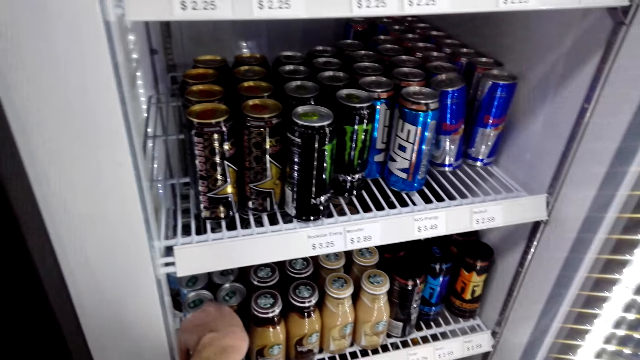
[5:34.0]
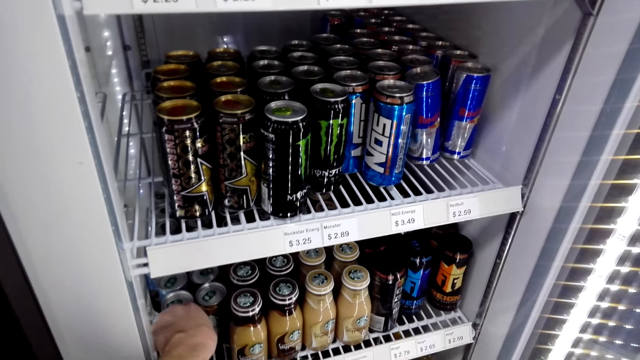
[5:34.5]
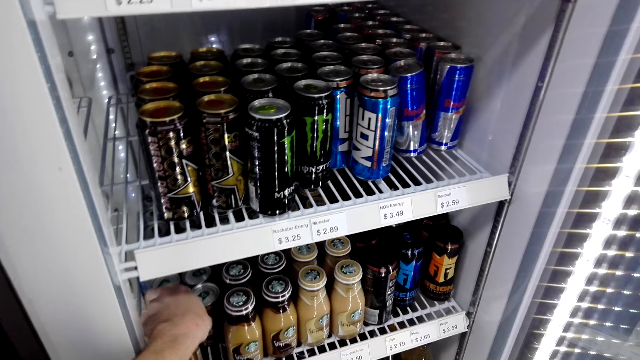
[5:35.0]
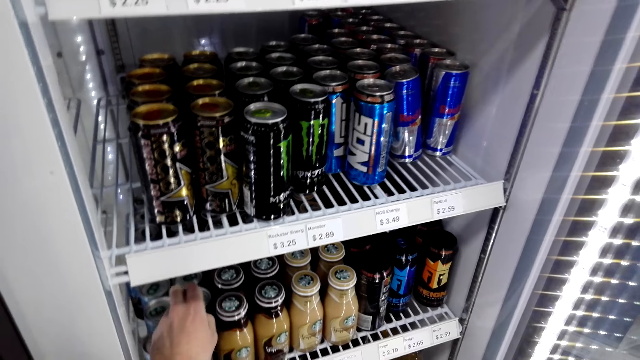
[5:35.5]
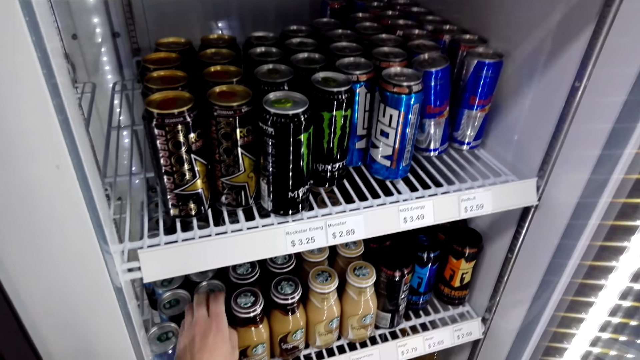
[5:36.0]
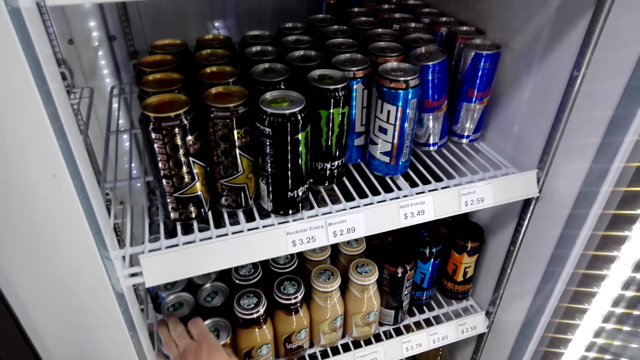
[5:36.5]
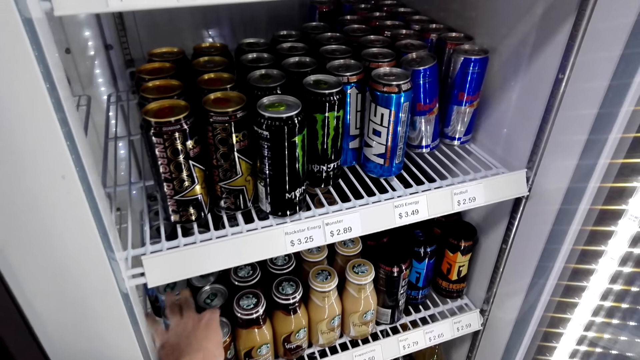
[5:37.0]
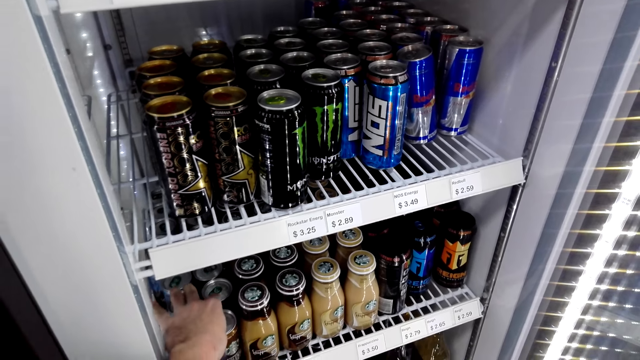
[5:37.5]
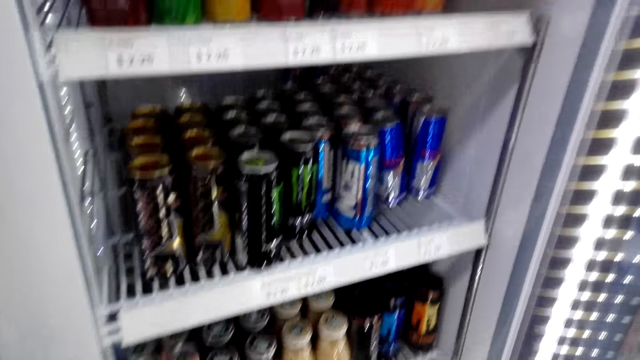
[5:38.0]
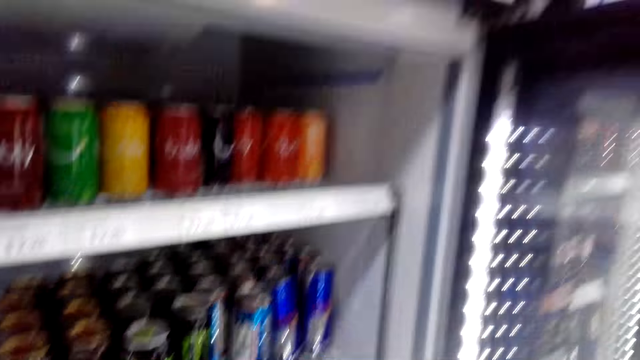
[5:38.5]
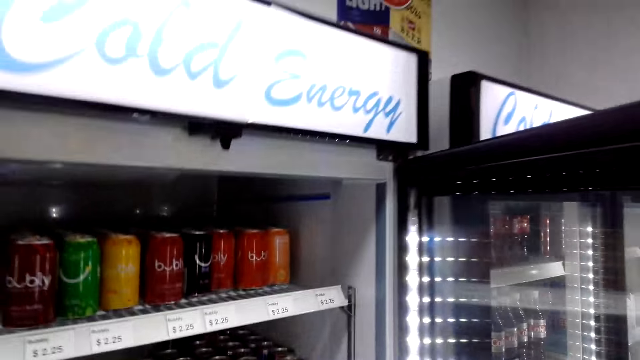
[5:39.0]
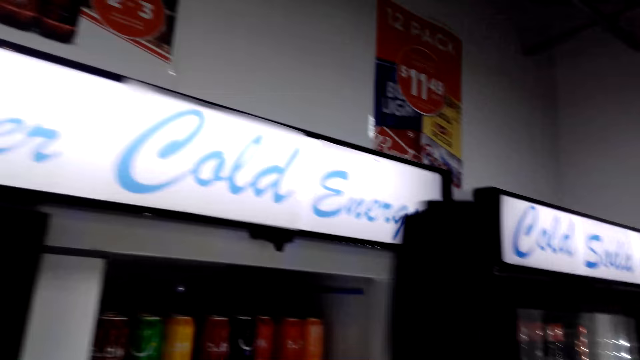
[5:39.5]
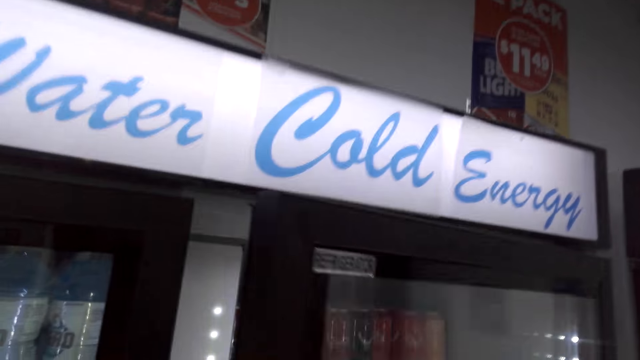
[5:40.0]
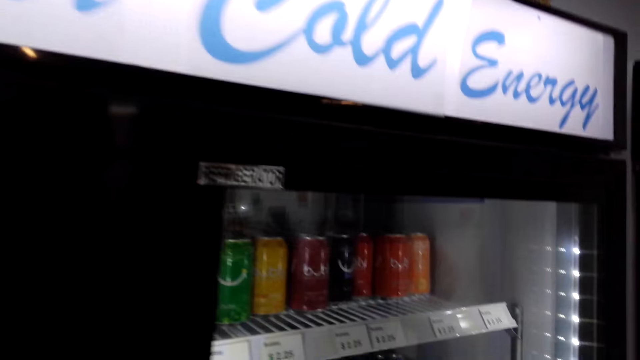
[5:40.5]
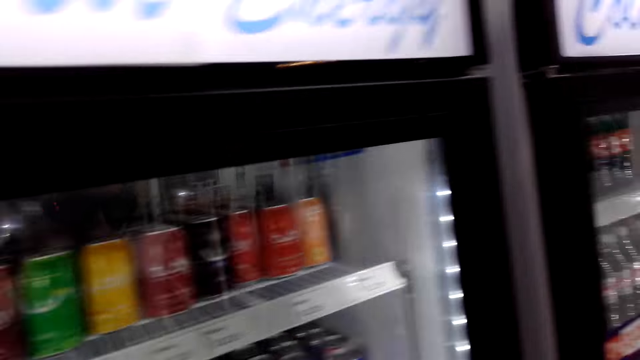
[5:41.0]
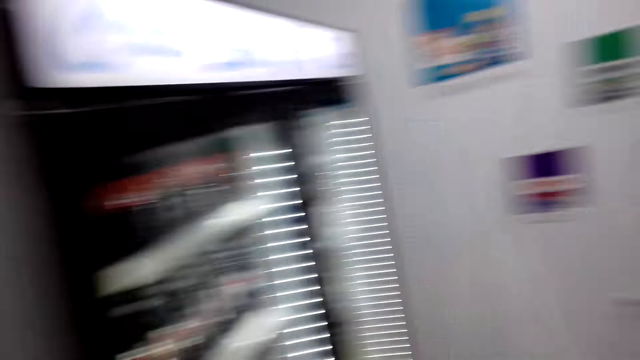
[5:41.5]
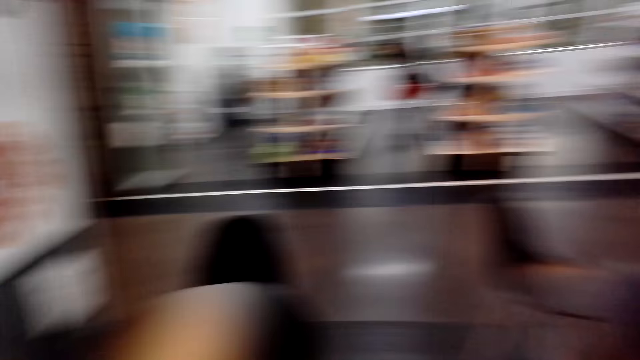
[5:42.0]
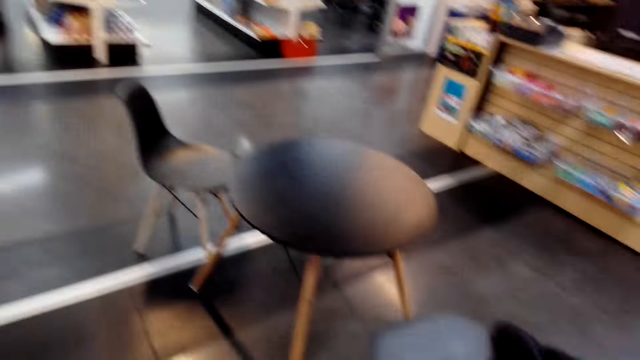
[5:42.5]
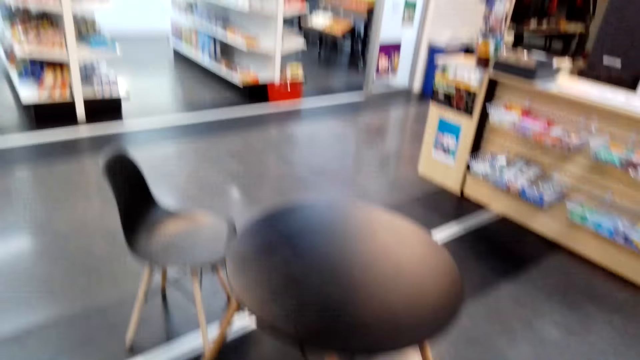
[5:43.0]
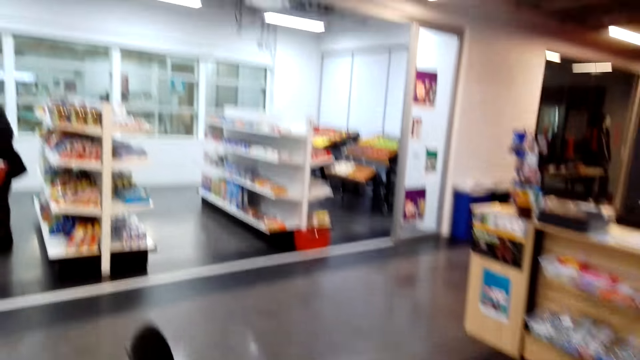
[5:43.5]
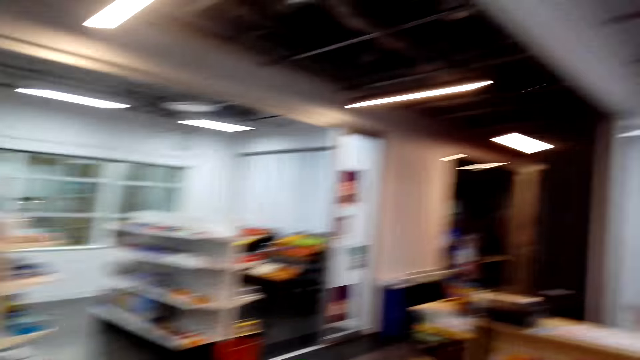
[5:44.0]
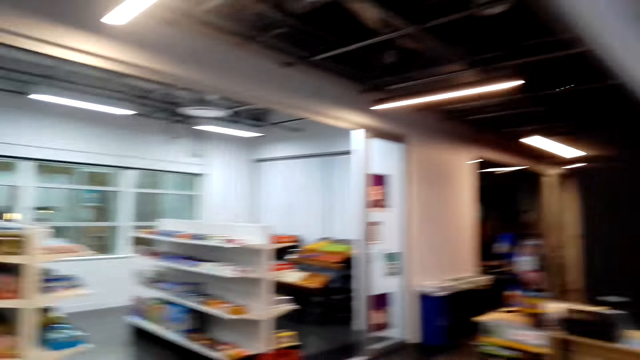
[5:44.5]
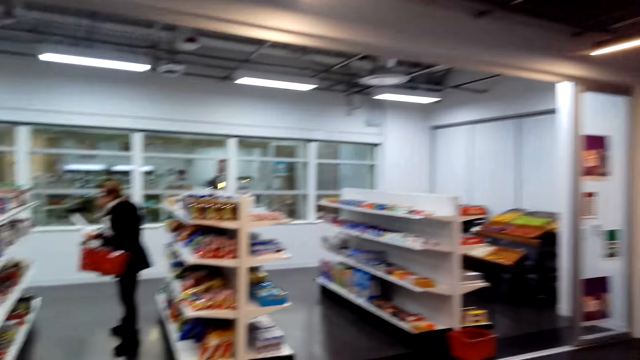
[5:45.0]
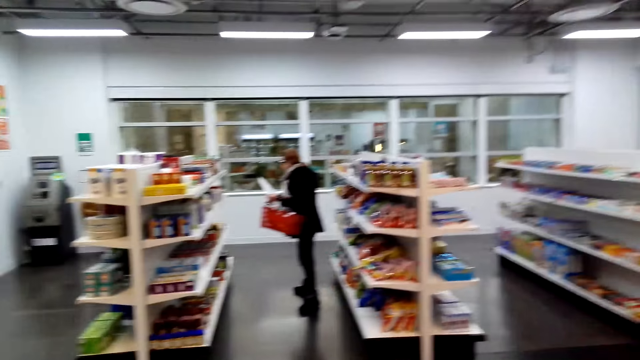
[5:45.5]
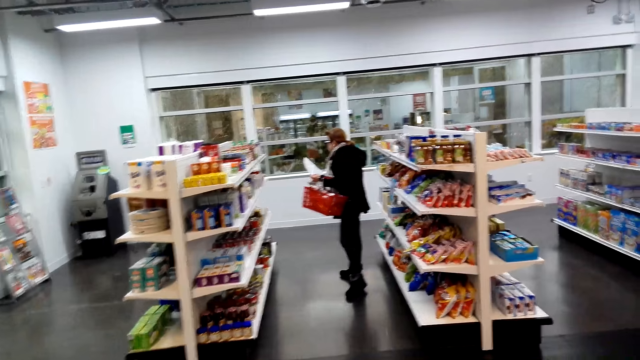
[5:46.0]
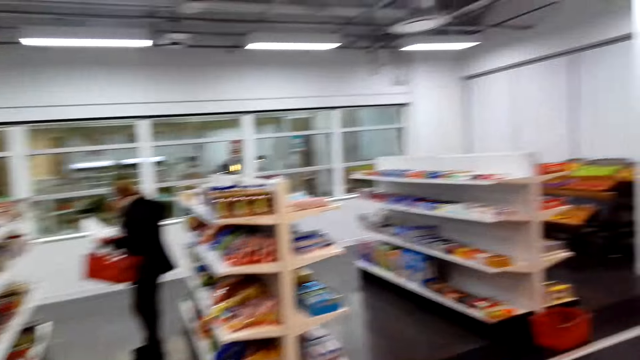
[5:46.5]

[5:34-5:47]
The camera wearer touches canned drinks. They pick something. They close the fridge door. They walk to the shelves in the supermarket.

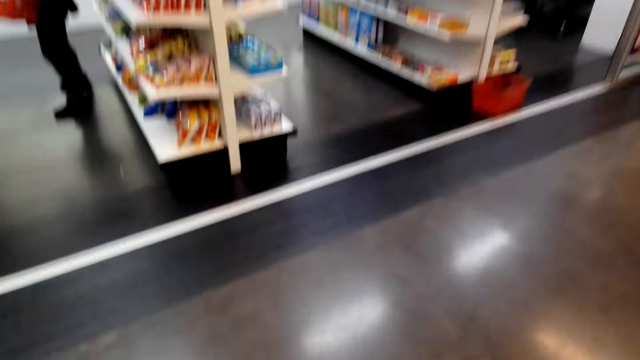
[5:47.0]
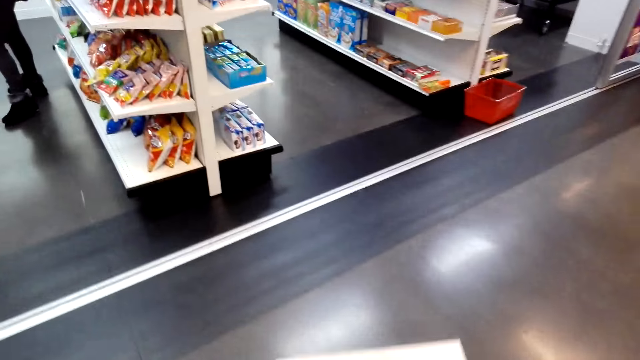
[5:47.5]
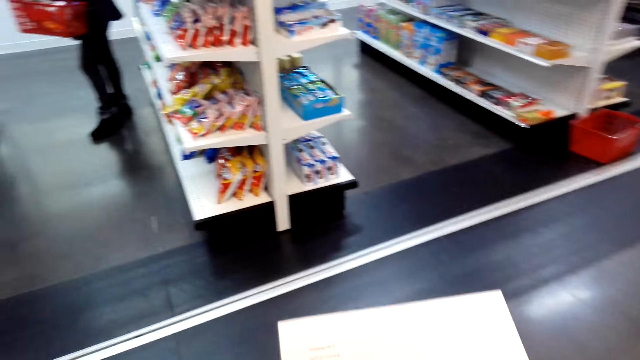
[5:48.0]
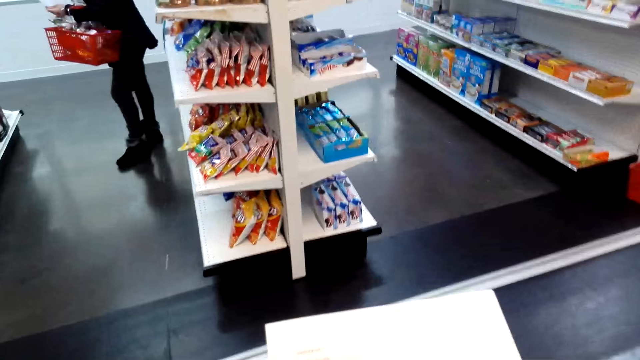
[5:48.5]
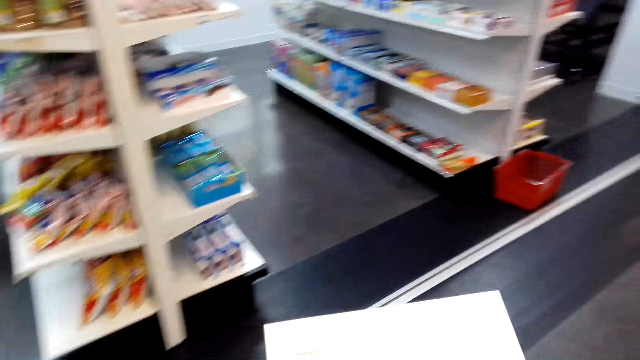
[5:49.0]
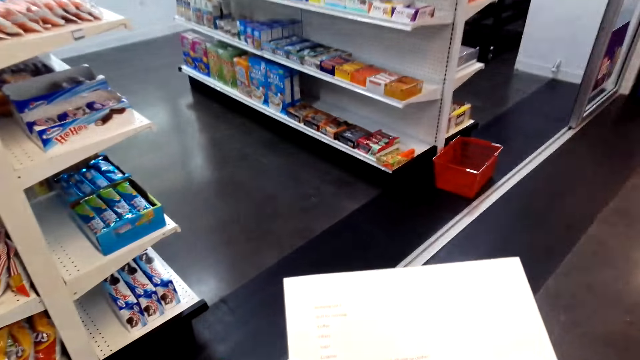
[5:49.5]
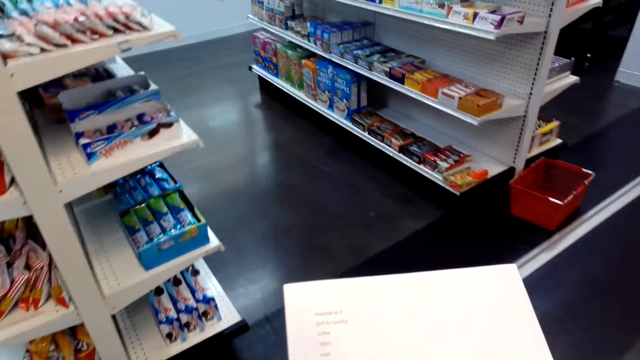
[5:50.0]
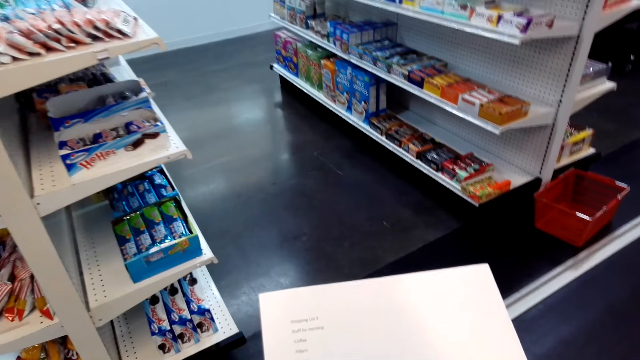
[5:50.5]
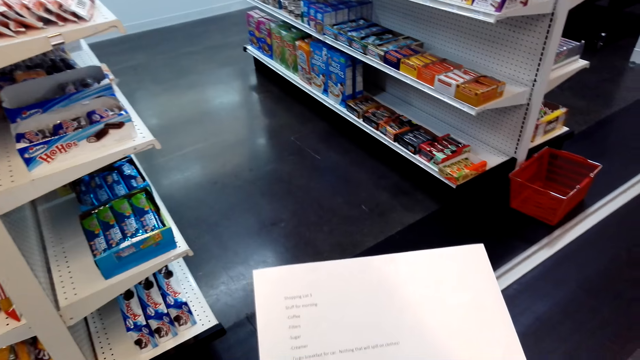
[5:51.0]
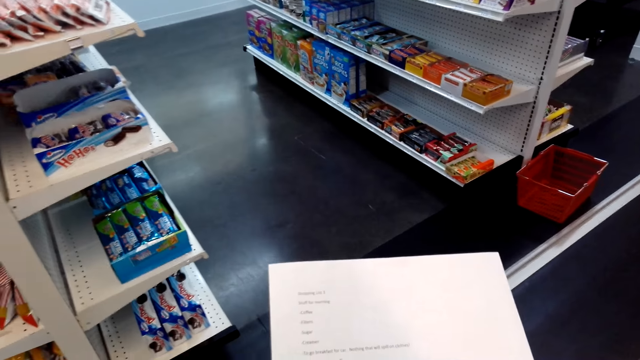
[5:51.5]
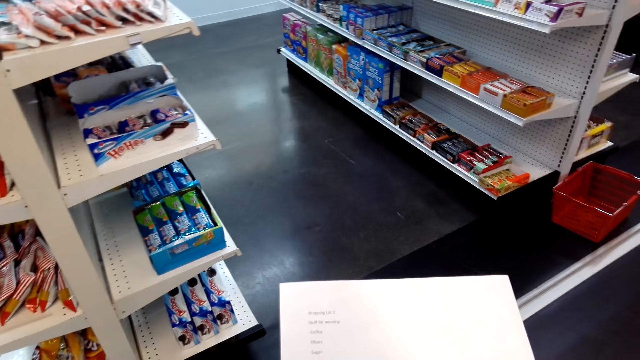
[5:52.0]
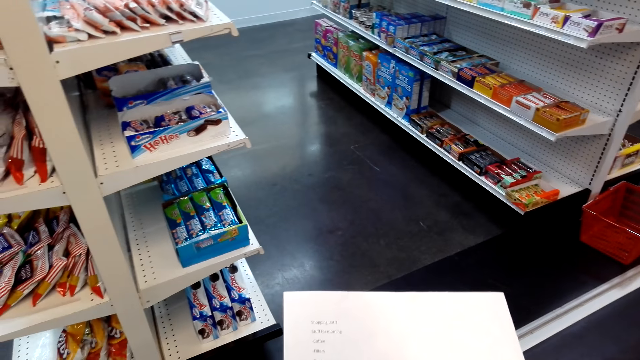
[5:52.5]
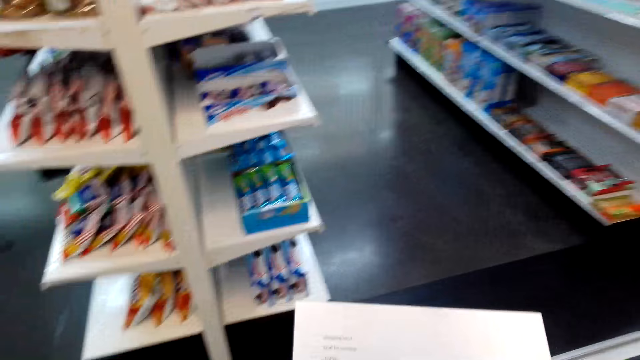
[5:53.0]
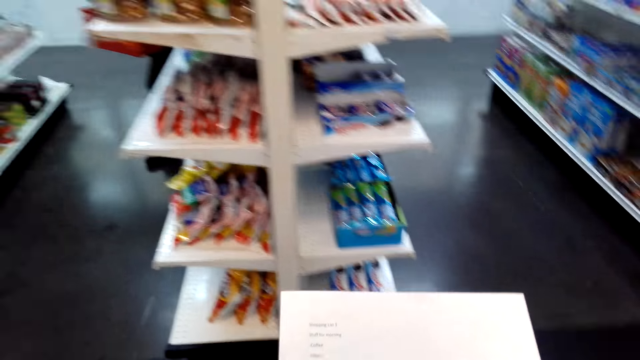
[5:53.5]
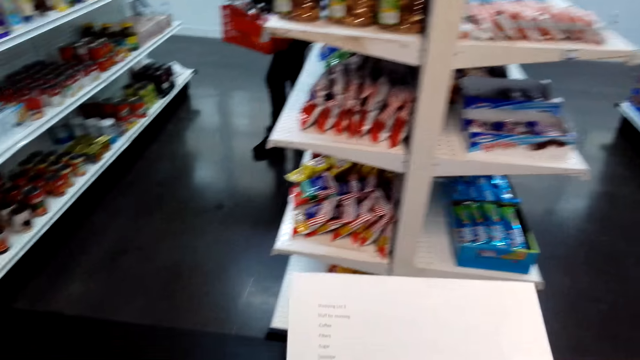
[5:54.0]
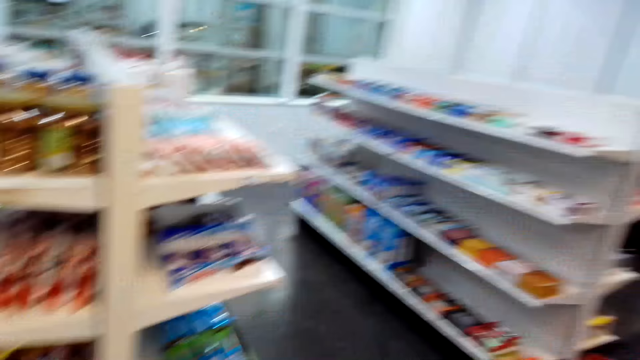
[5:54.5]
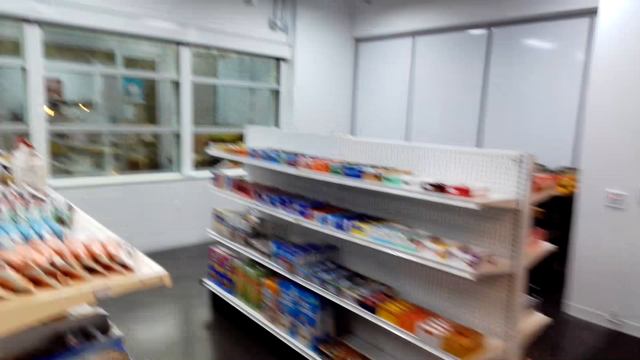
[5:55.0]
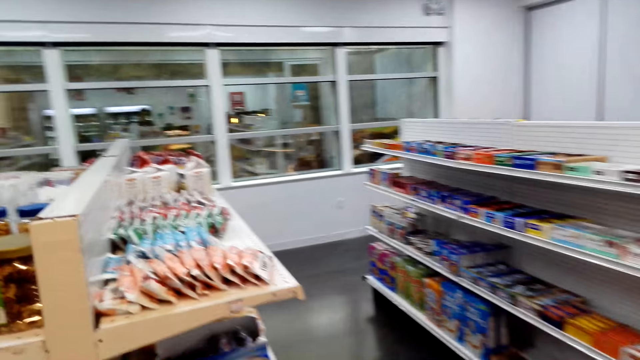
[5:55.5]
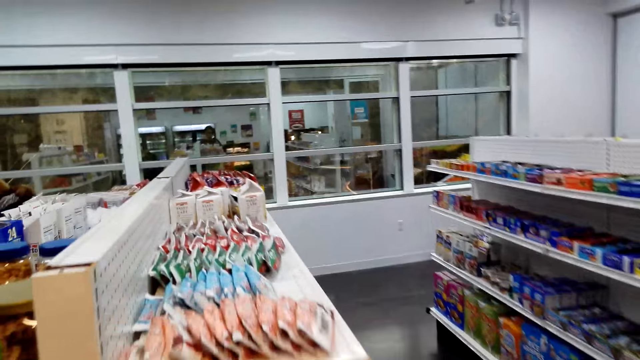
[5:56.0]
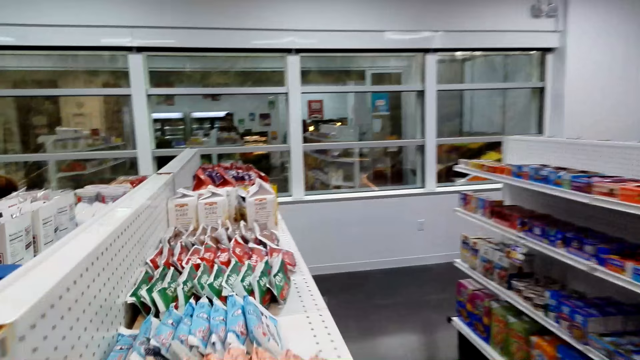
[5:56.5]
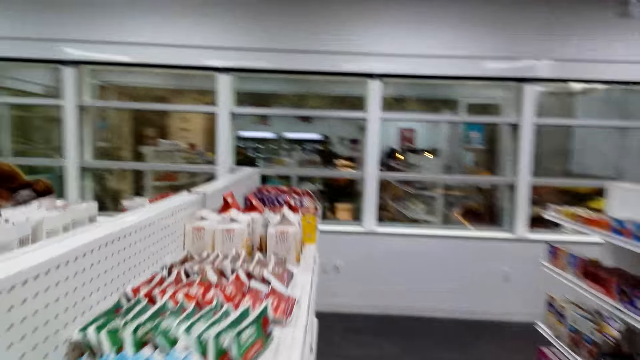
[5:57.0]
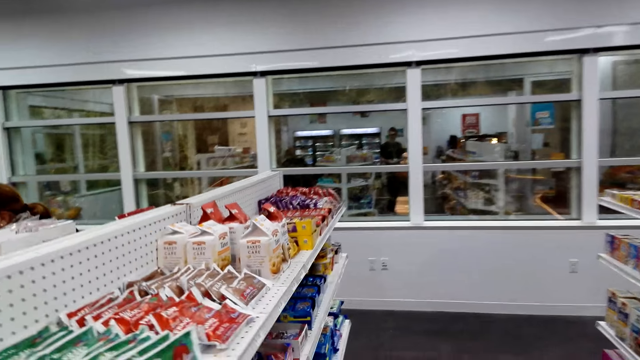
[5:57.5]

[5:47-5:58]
The camera wearer reads a shopping list. They look around the shelves.
